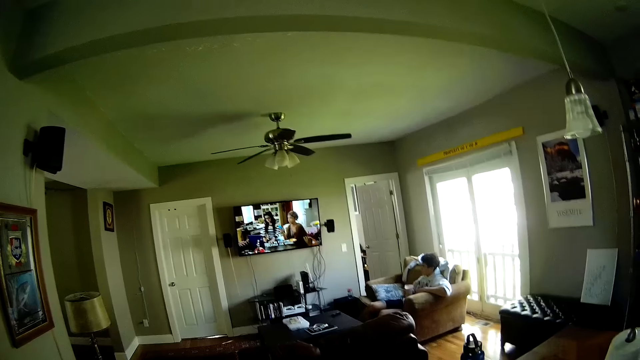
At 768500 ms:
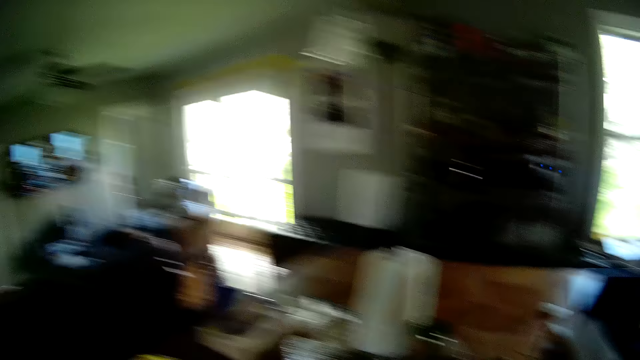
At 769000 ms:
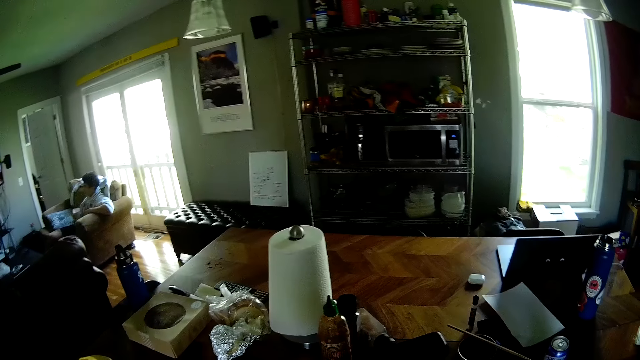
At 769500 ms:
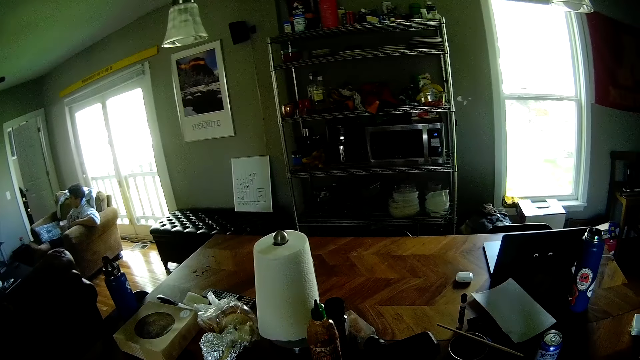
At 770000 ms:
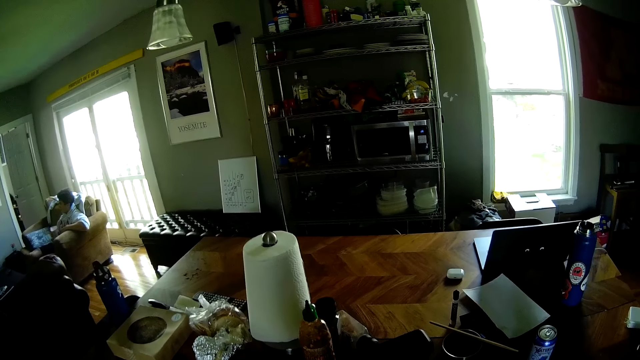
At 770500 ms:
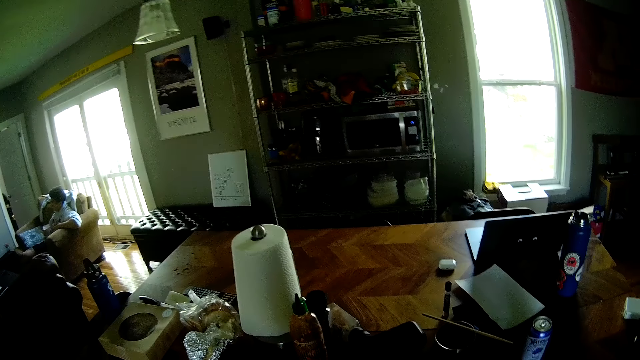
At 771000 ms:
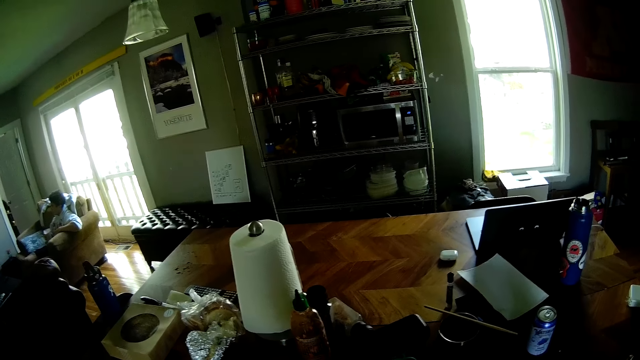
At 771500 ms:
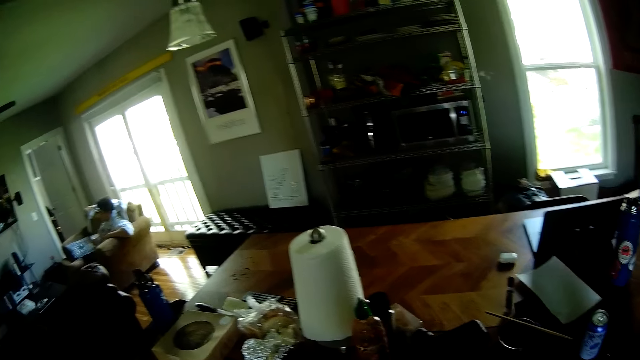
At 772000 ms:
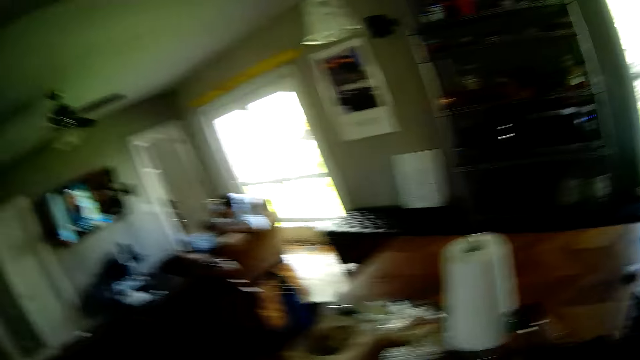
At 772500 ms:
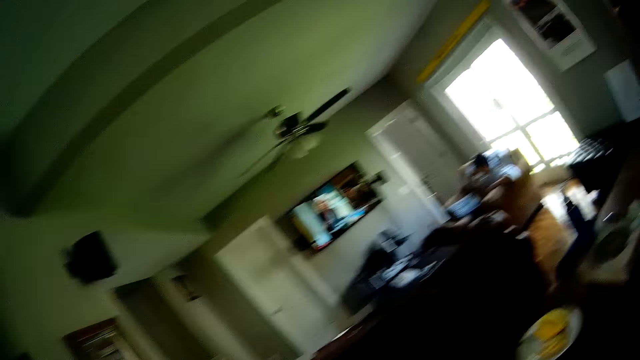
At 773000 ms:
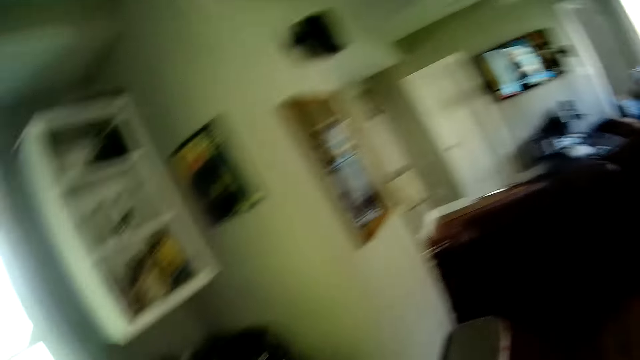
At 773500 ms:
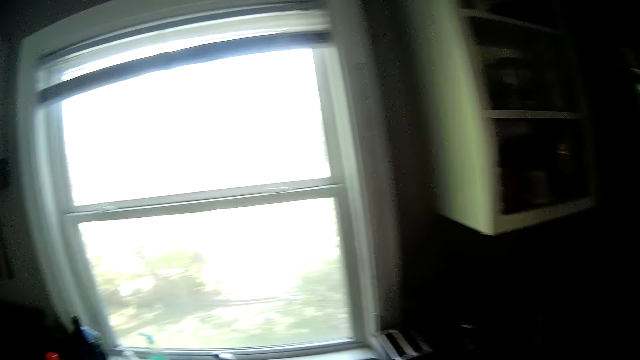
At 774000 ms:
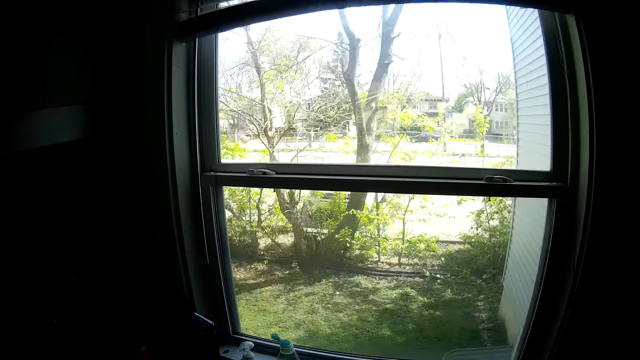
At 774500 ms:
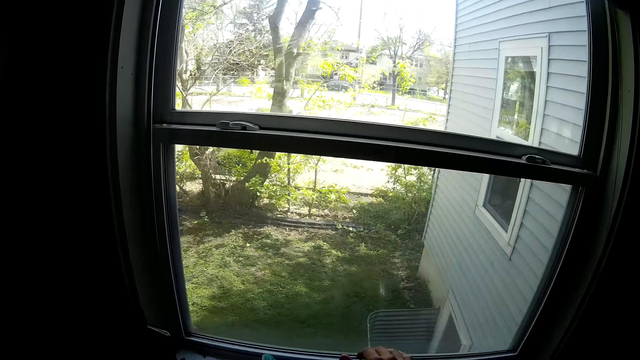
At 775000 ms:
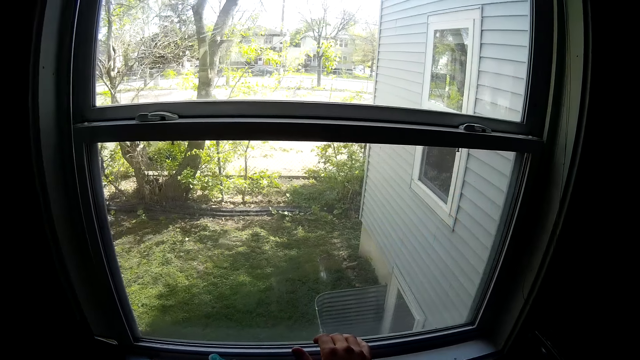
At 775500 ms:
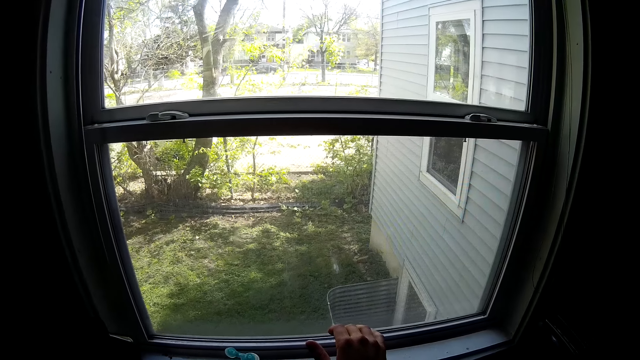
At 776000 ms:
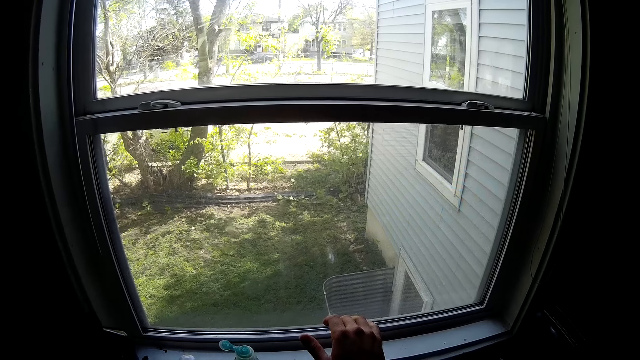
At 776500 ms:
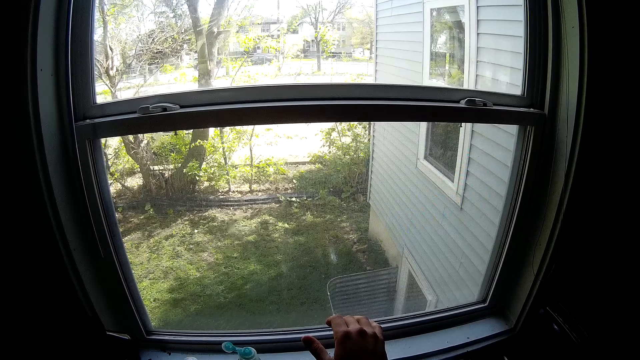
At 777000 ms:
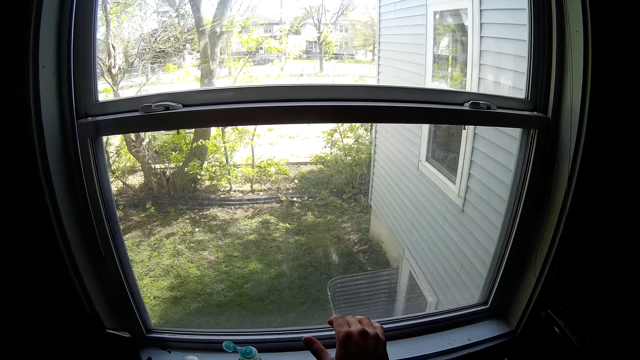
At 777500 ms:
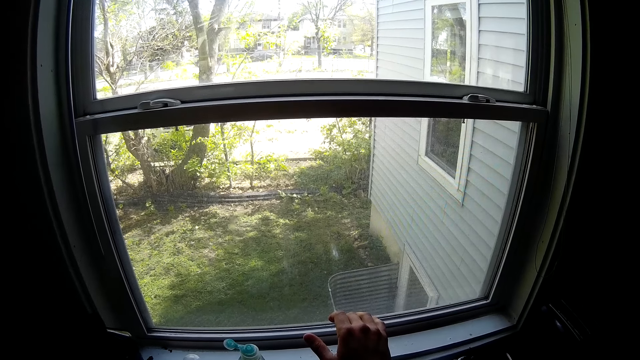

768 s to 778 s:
The camera wearer looks at the table. He turns towards the sink. He opens the water tap in the kitchen with his right hand.

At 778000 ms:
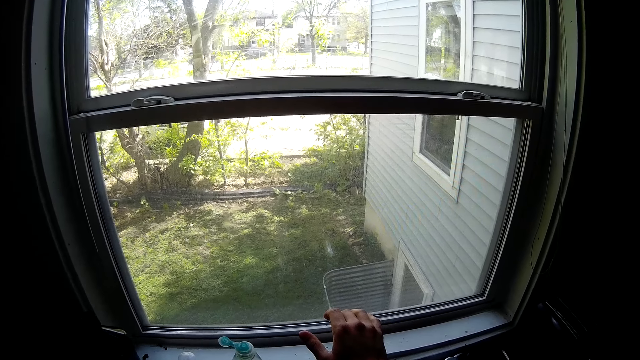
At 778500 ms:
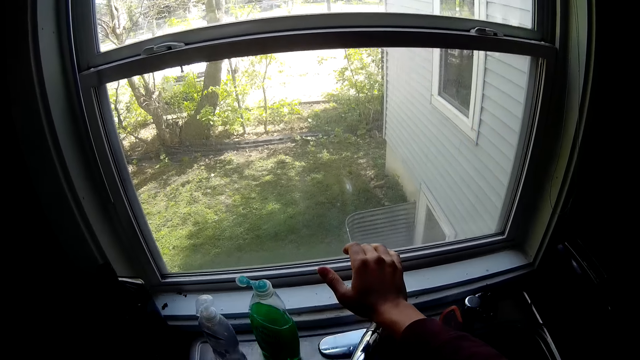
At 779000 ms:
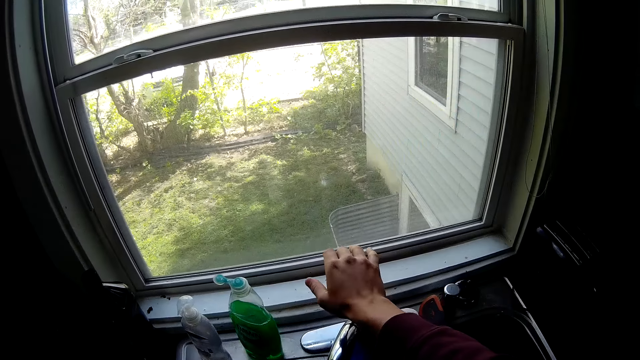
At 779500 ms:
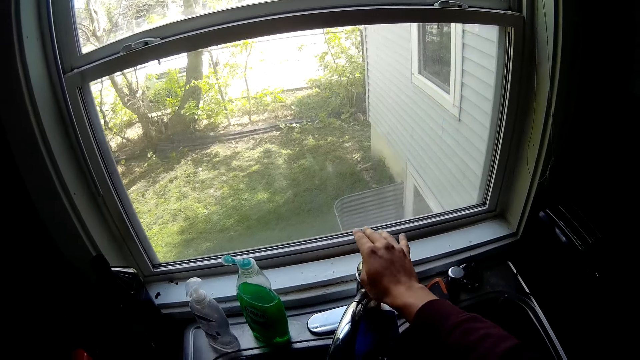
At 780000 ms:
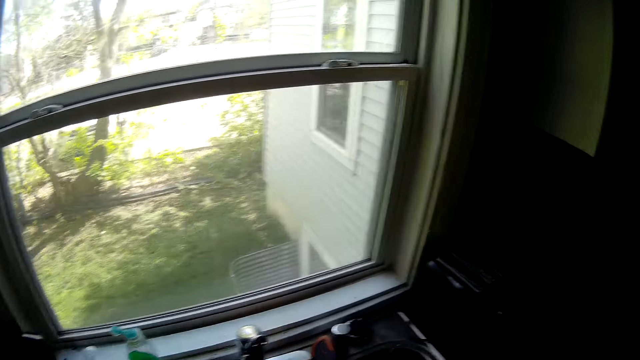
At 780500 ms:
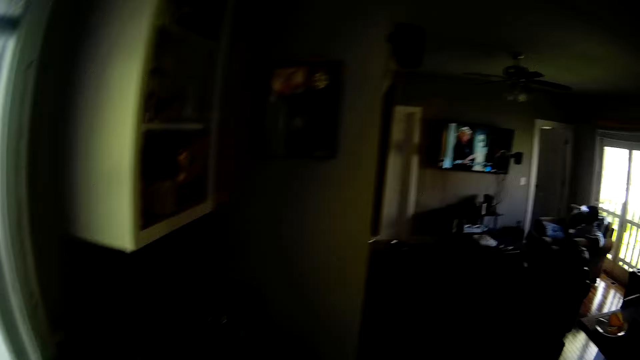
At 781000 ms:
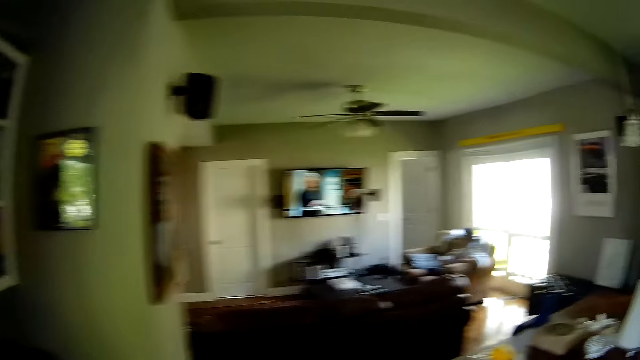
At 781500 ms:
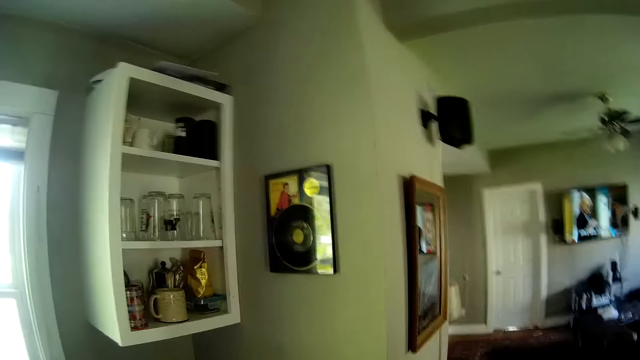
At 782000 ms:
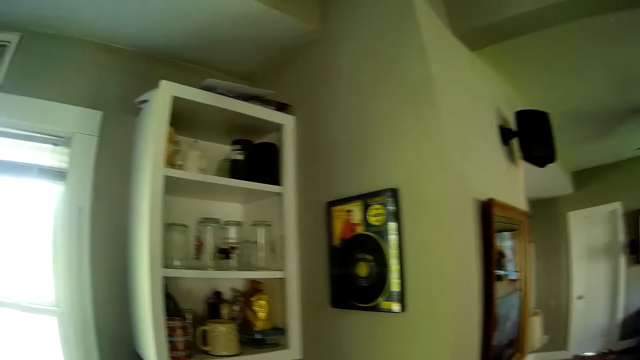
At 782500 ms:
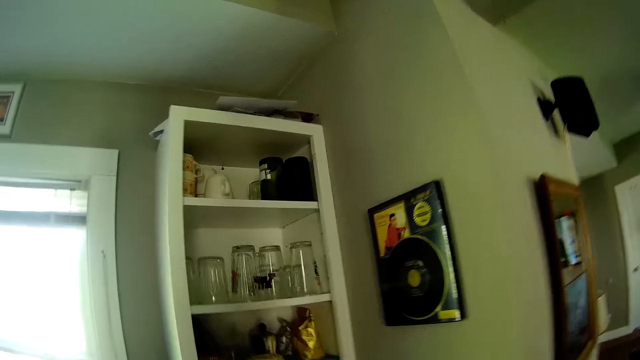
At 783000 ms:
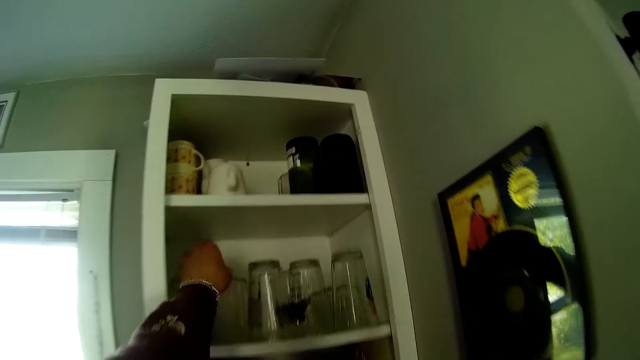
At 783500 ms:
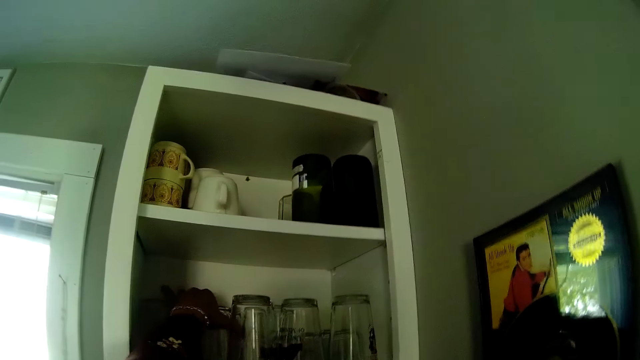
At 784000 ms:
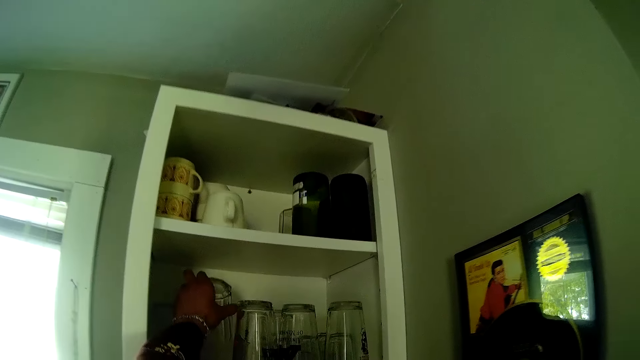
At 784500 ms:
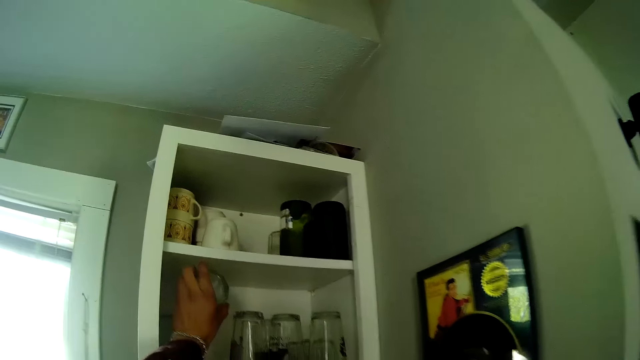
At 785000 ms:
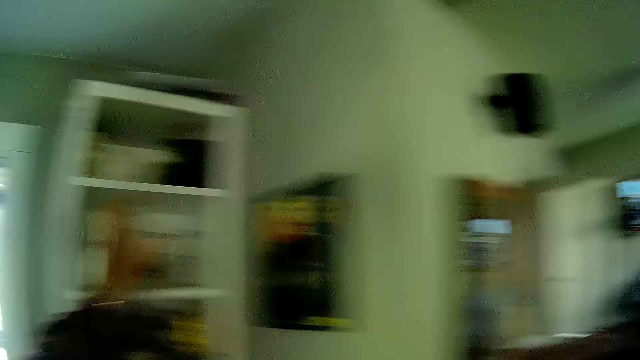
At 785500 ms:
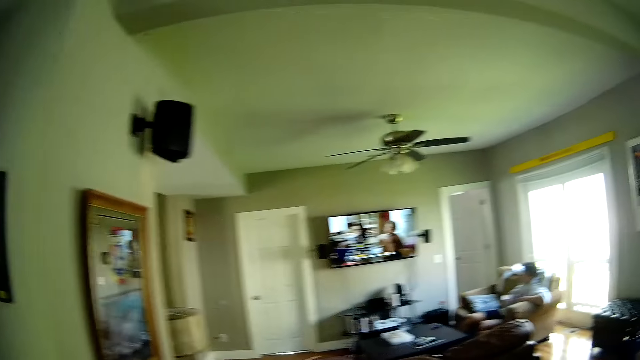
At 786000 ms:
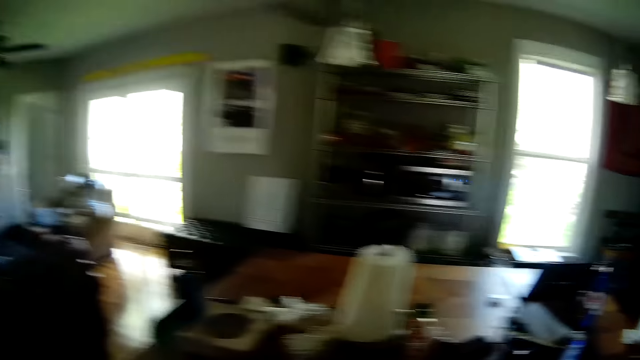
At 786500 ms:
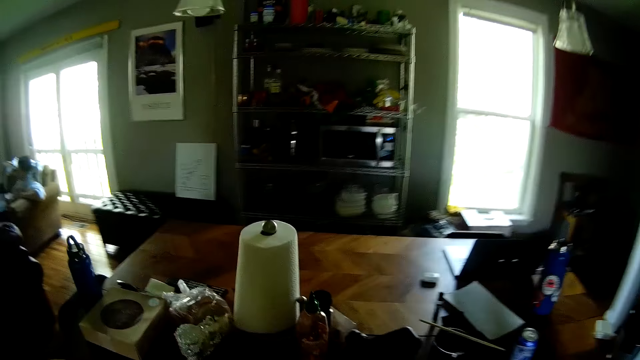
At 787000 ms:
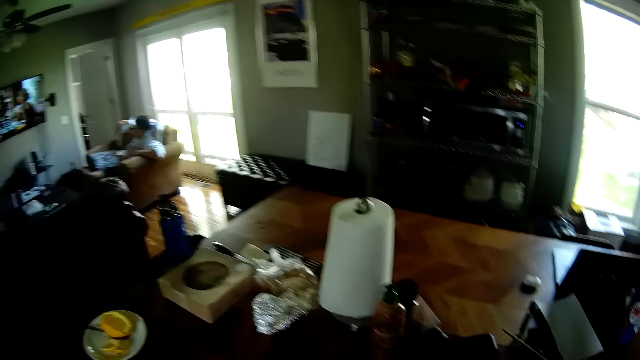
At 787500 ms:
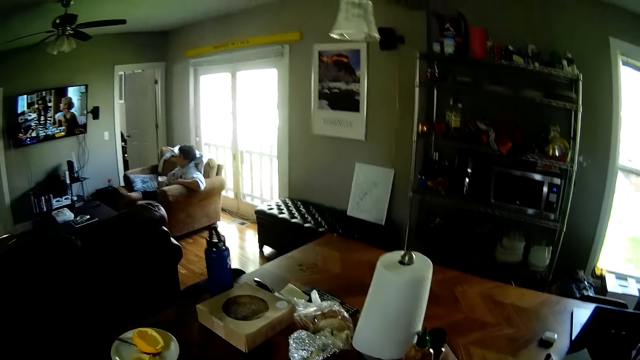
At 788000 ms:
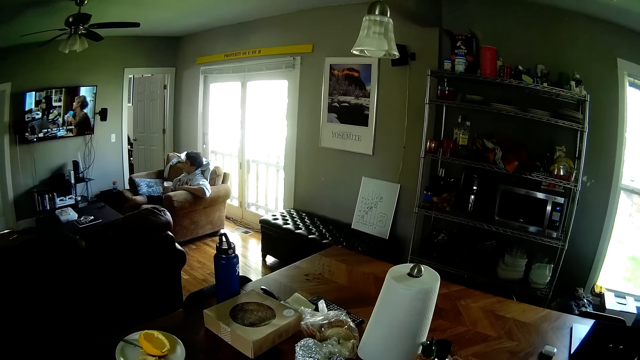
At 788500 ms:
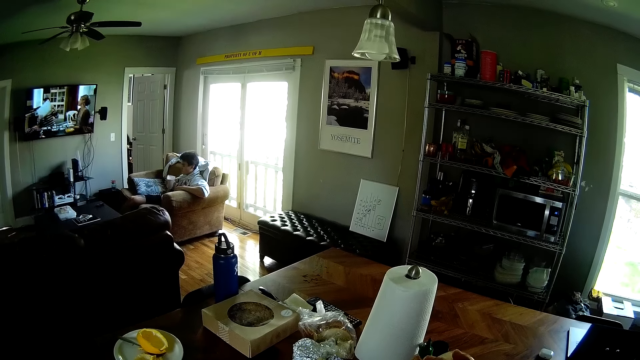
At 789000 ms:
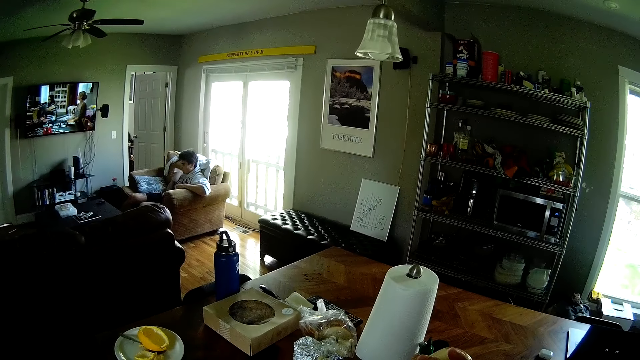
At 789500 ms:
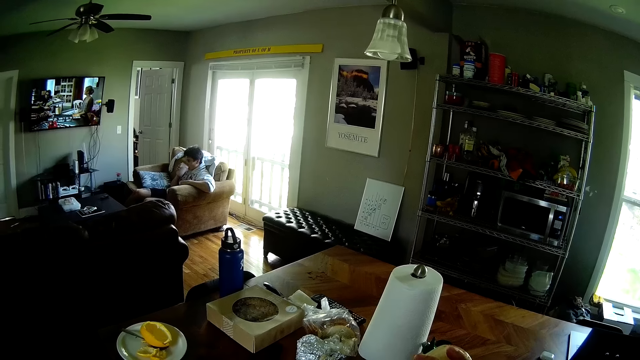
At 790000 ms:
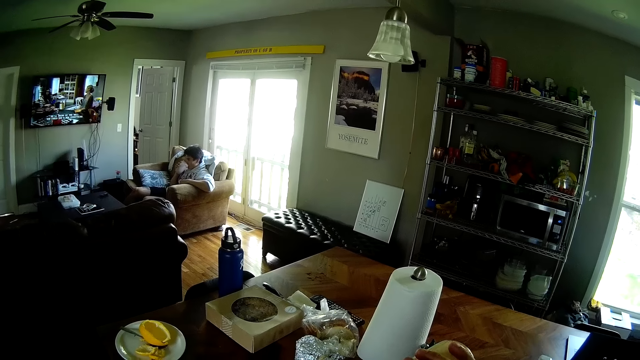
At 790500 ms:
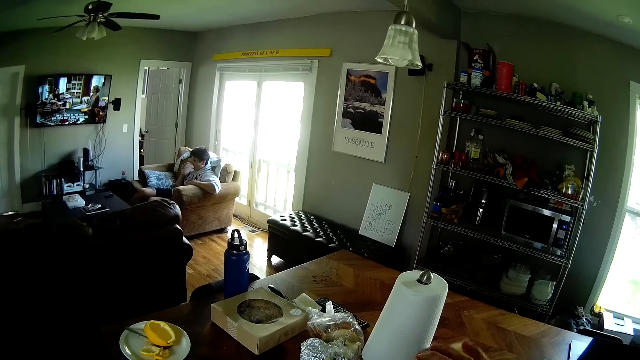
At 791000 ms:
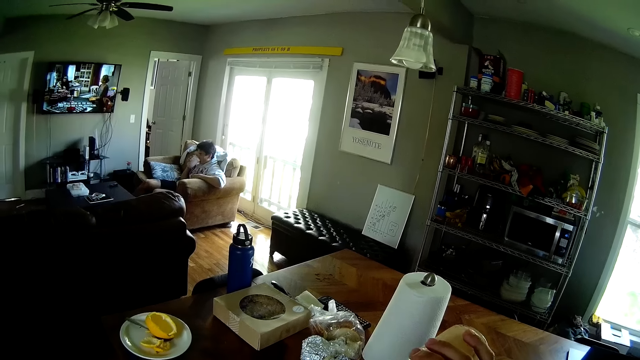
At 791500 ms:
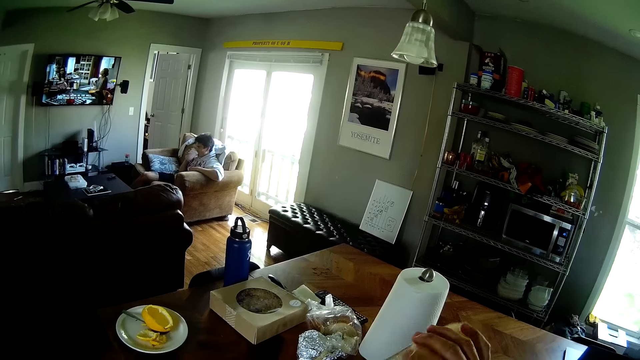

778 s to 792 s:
The camera wearer closes the water tap in the kitchen with his right hand. He turns away from the sink. He walks towards the kitchen cabinet. He picks up a glass cup from the kitchen cabinet with his left hand. He walks towards the table. He pours juice into the glass.
